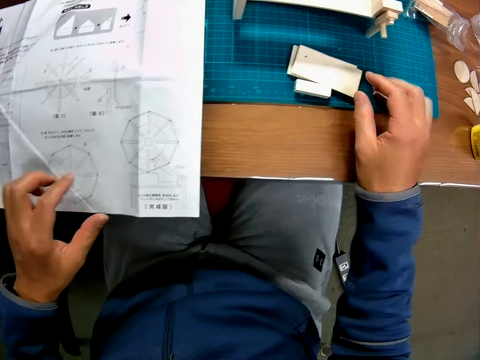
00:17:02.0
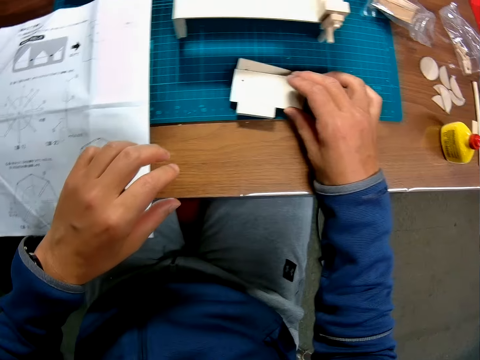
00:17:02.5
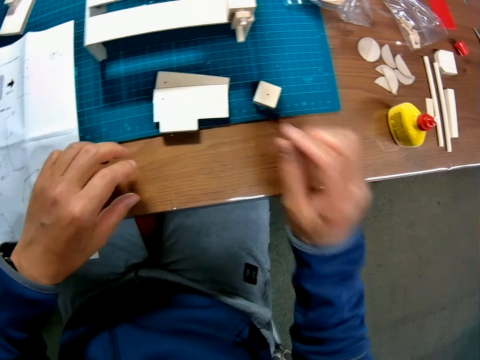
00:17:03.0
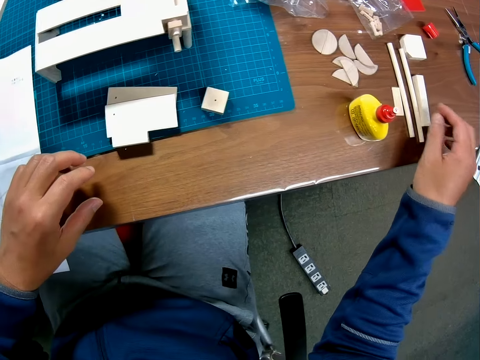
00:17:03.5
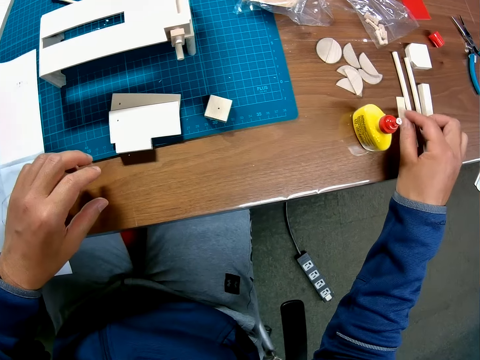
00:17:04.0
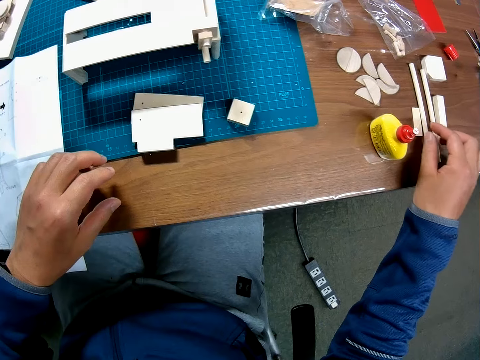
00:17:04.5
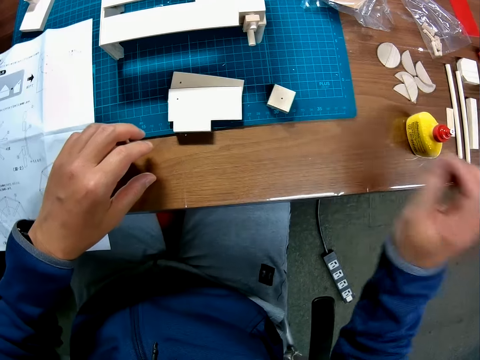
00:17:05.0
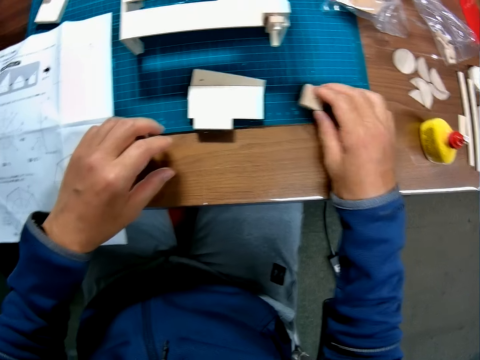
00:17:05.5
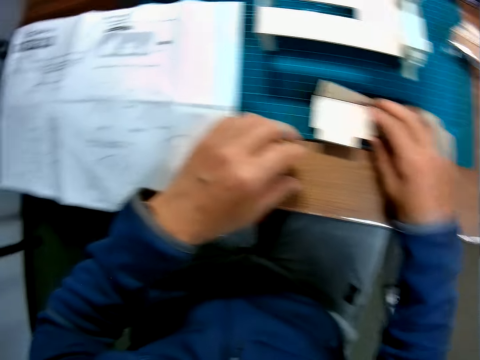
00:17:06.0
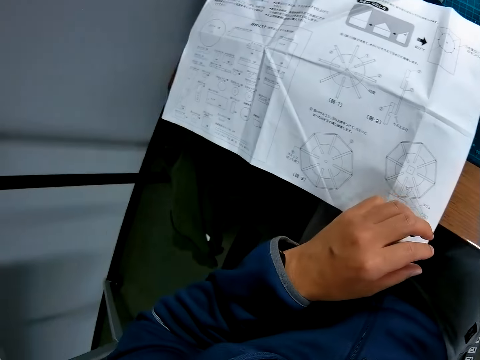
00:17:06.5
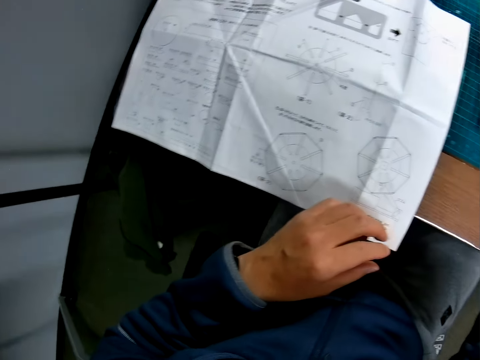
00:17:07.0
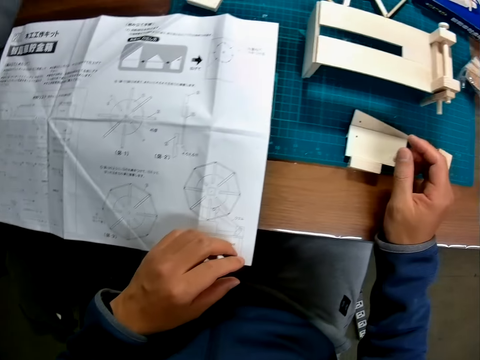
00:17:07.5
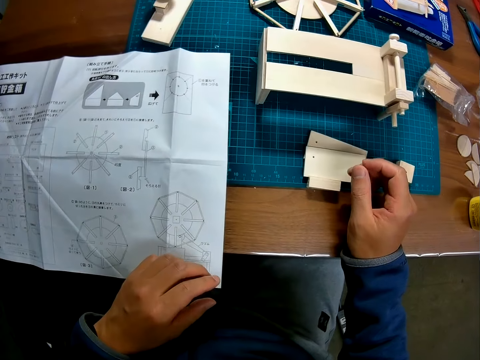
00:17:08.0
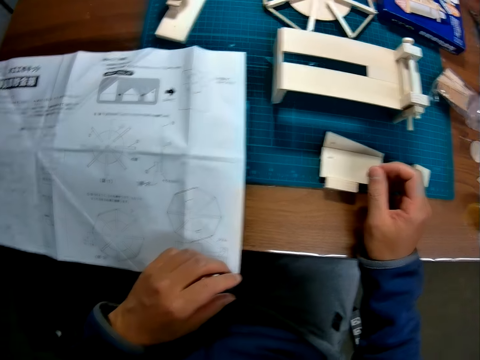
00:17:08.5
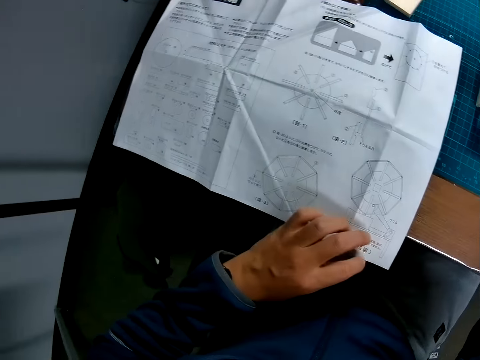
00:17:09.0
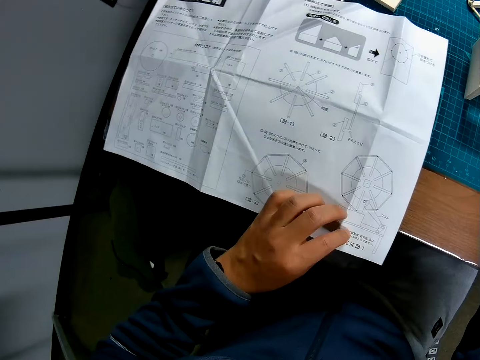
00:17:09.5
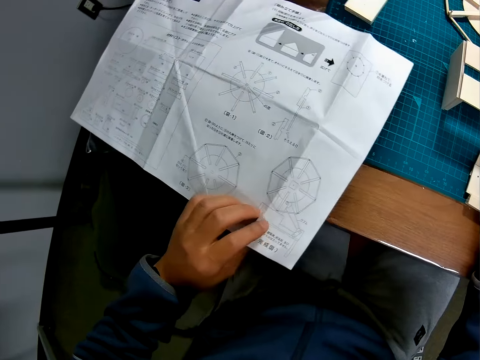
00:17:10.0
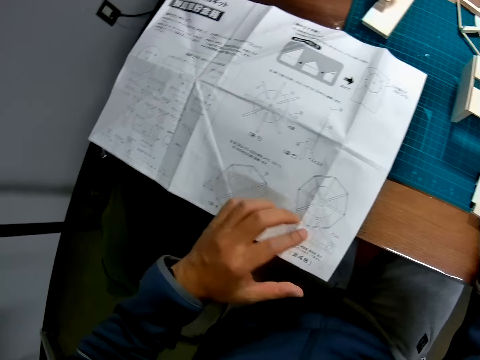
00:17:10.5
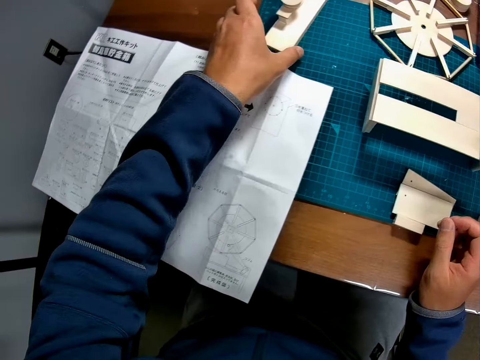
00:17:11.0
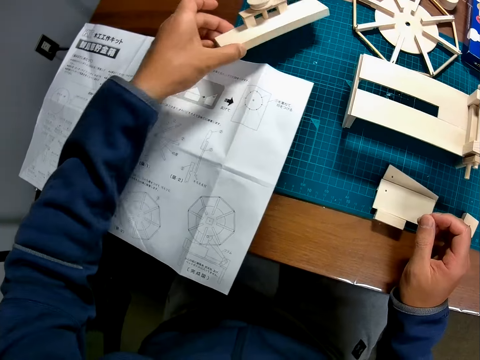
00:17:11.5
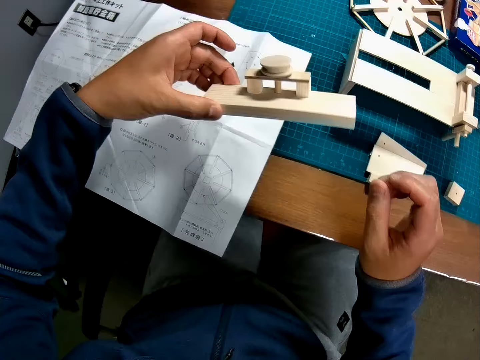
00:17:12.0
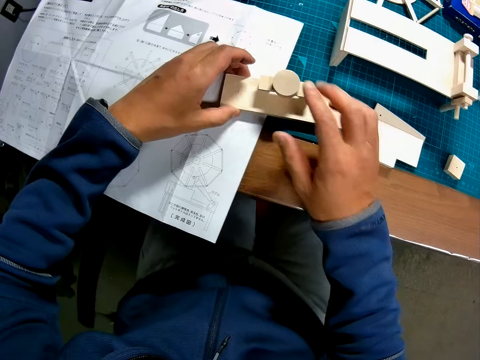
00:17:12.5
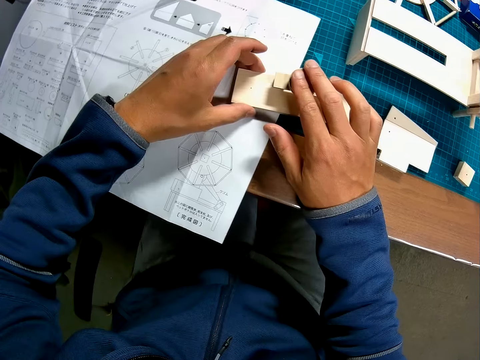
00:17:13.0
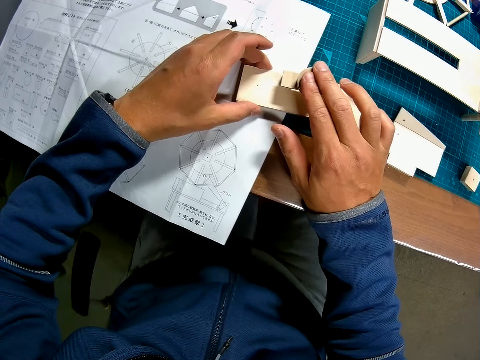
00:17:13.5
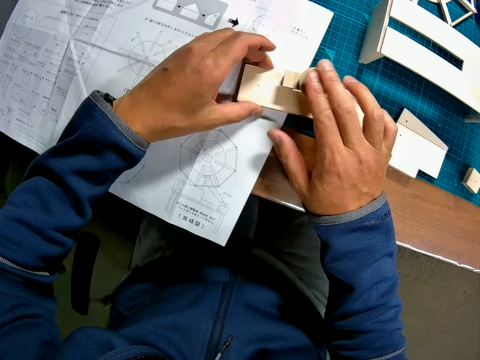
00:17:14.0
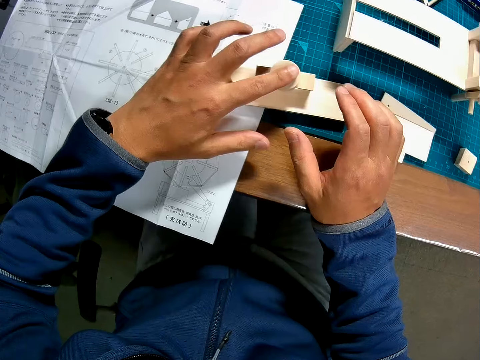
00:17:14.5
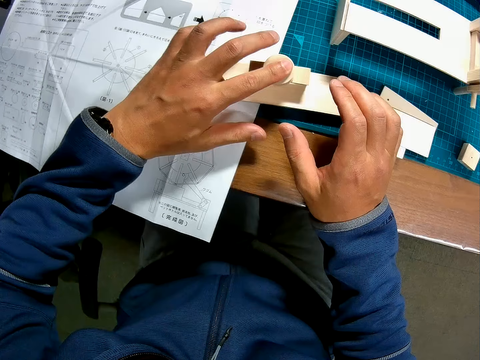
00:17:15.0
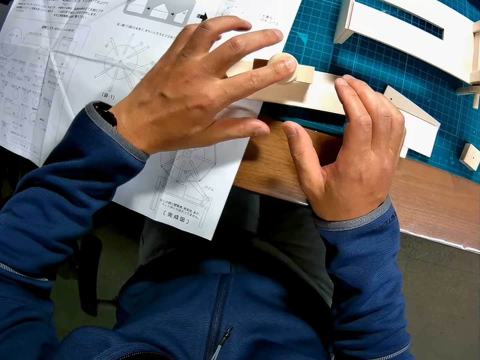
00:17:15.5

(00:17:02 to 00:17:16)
The camera wearer touches the rectangular pieces on the table. He counts the wood pieces. He looks at the blueprint again. He looks at the rectangular pieces on the table. He looks at the blueprint again. He adjusts the blueprint on the table with his left hand. He picks up the wooden assembly from the cutting mat. He looks at the wood pieces. He drops the wooden assembly on the blueprint. He presses the circular piece onto the small rod in the wooden assembly.

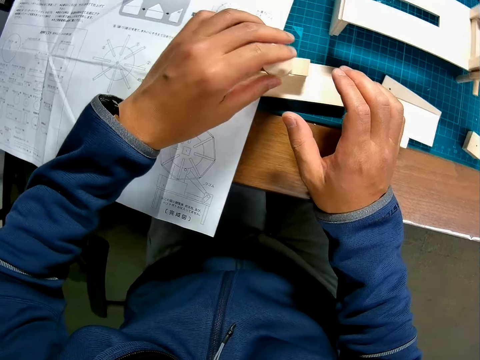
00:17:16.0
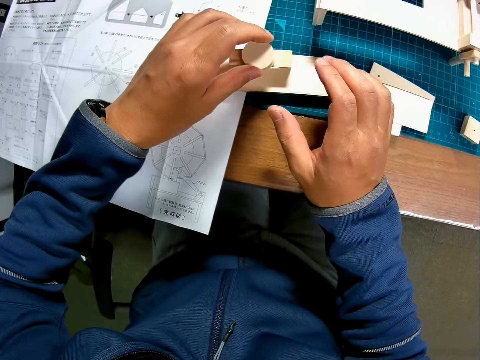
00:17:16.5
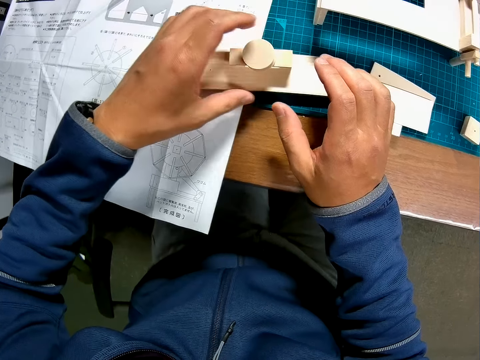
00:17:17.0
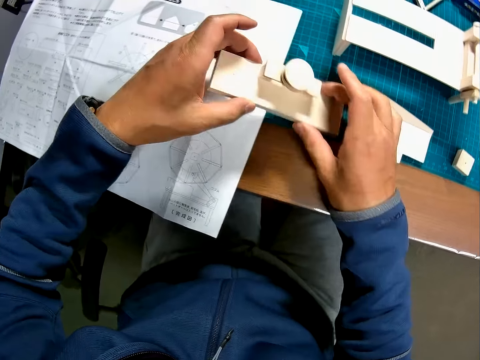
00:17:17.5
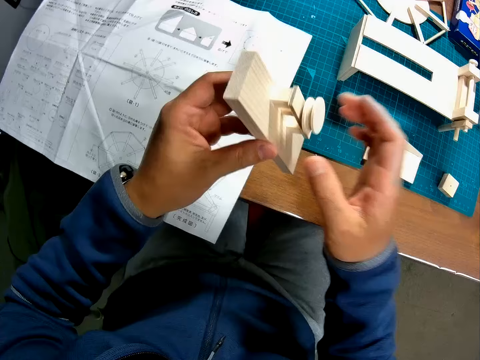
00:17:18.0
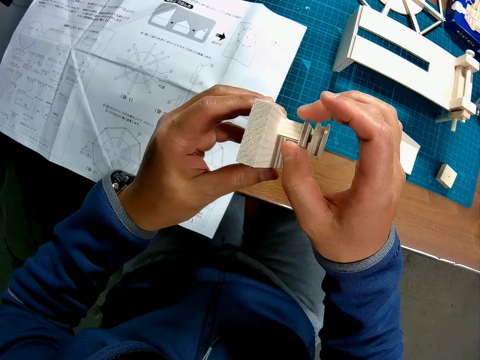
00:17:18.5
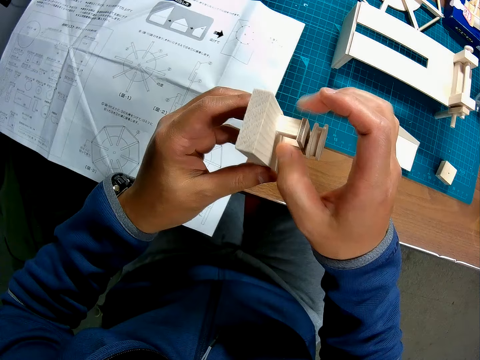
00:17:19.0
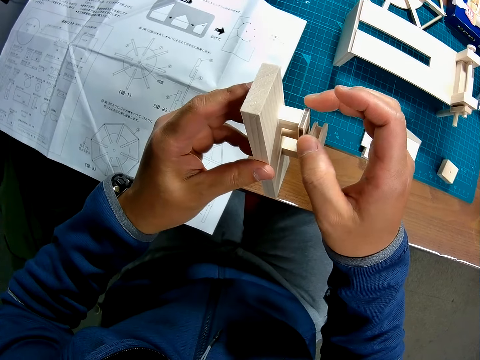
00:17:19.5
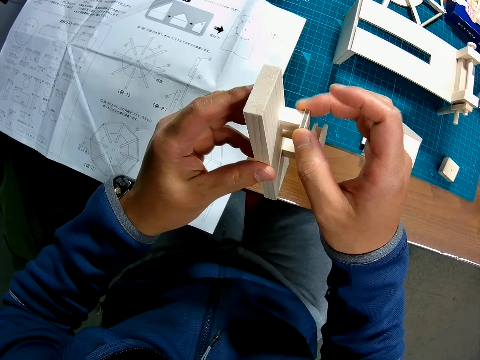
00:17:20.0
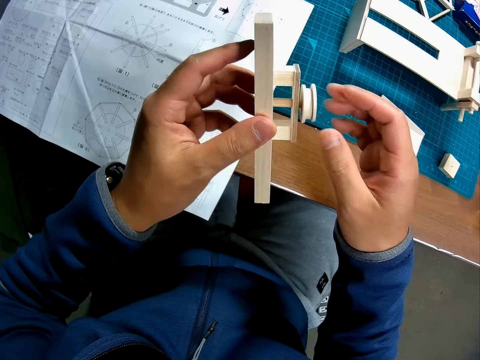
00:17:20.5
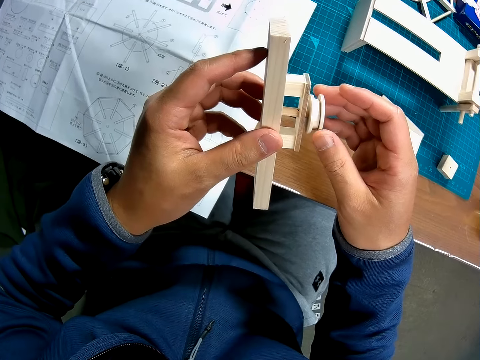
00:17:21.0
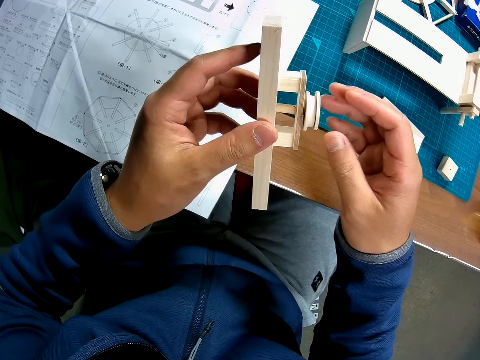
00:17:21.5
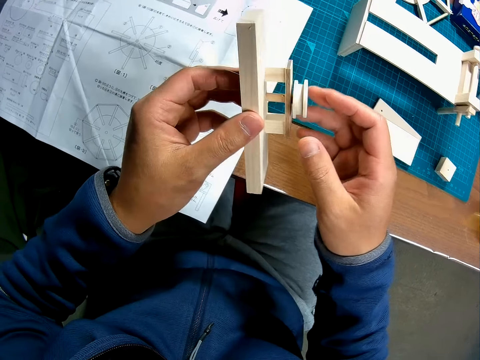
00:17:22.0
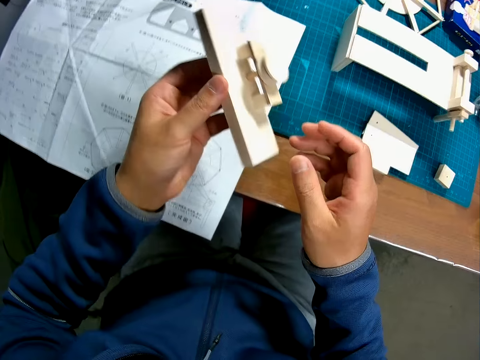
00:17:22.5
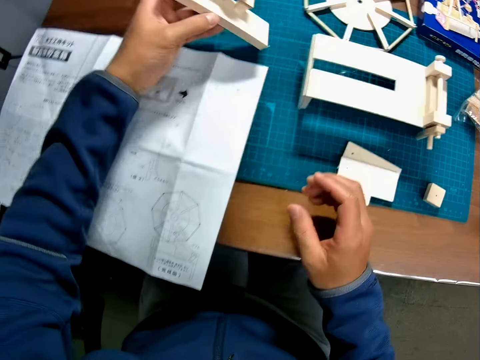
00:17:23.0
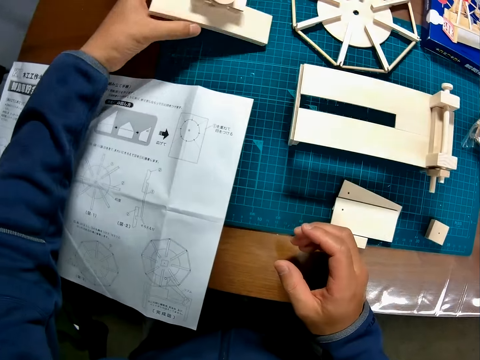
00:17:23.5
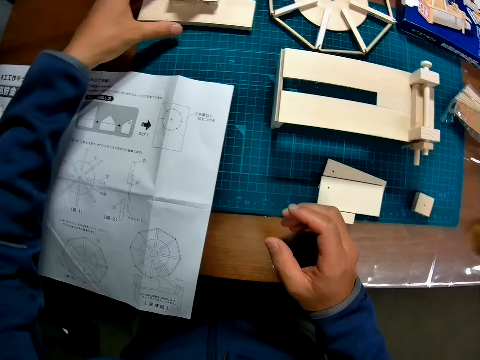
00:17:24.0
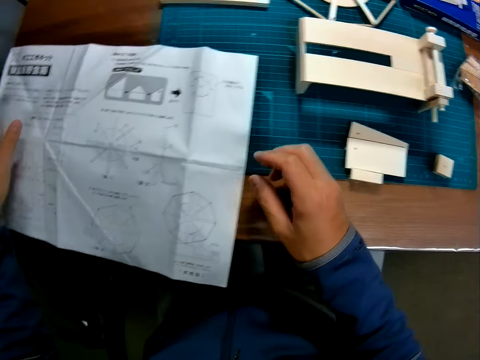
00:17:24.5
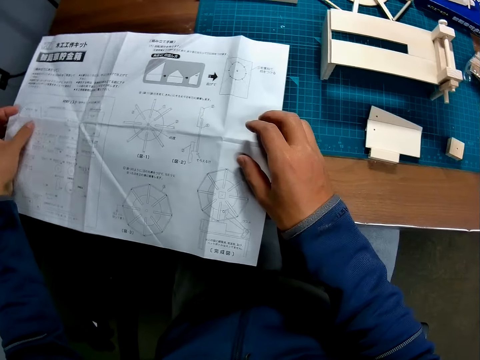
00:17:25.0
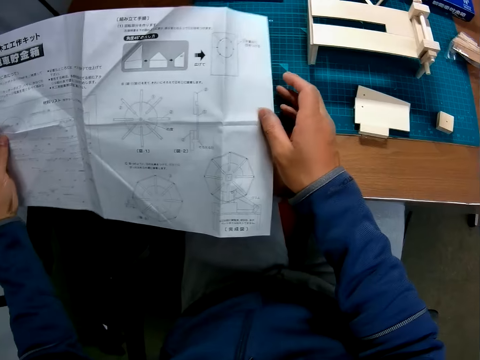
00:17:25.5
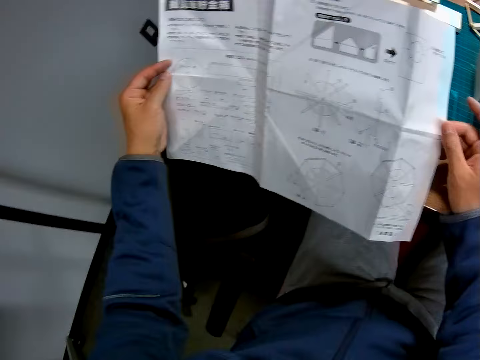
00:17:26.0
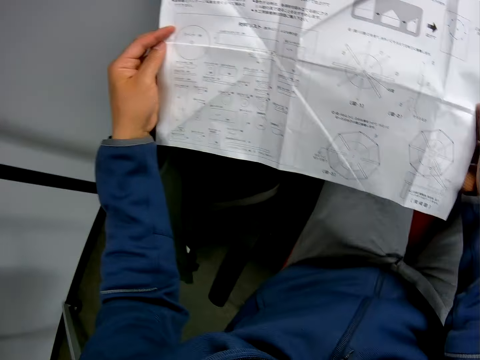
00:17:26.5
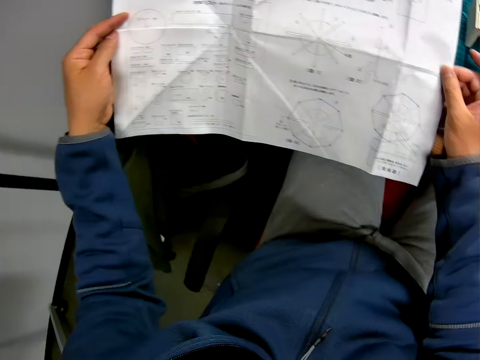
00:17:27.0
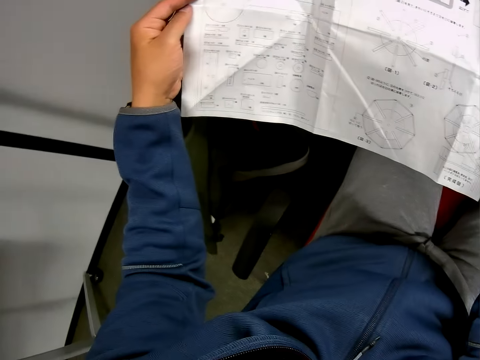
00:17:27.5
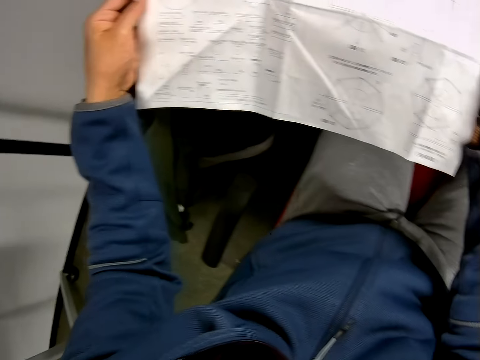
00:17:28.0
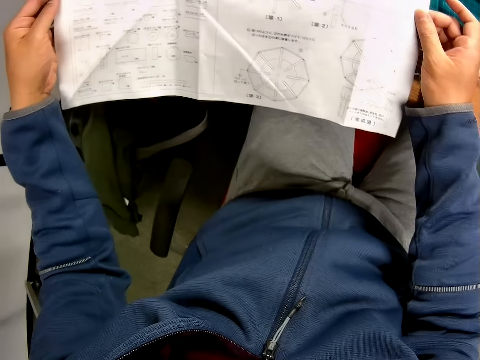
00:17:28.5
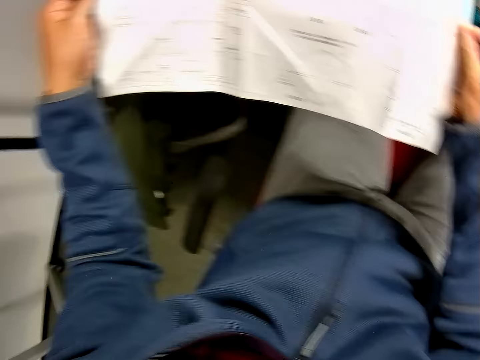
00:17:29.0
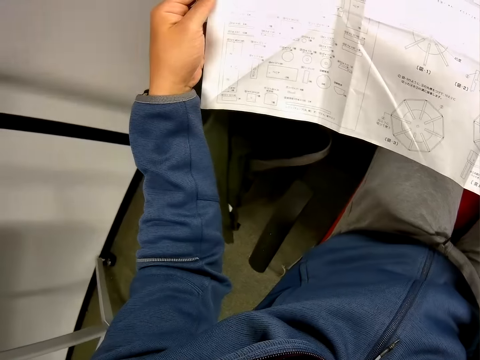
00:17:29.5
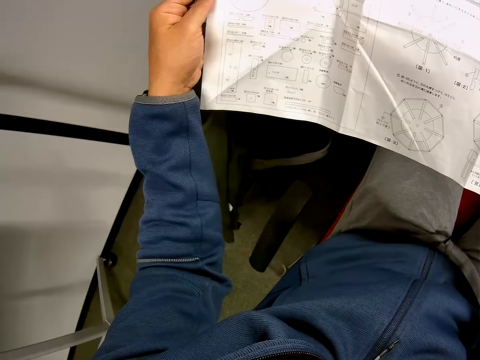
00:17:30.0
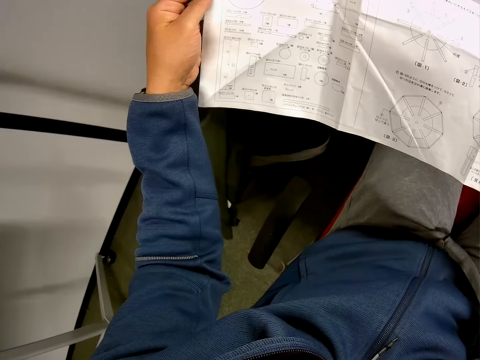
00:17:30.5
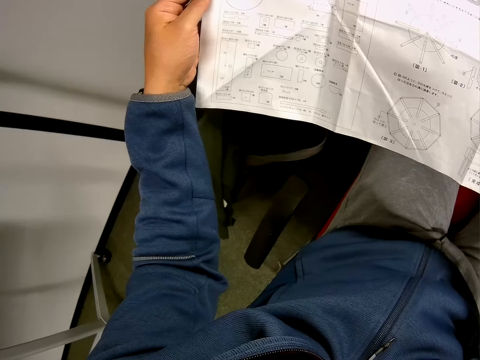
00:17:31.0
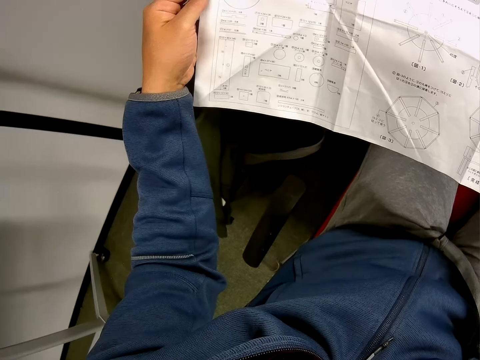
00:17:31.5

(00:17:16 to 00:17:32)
The camera wearer picks up the wooden assembly from the blueprint. He checks the wooden assembly. He holds the wood piece. He drops the wooden assembly on the cutting mat. He picks up the blueprint from the table again. He reads the blueprint in his hands.
